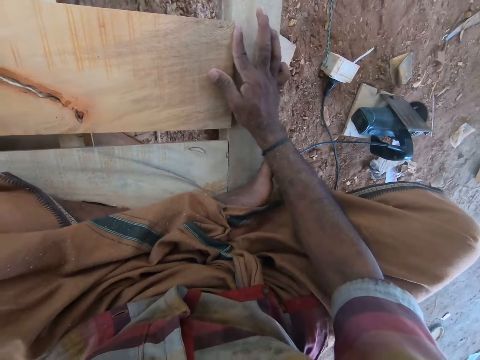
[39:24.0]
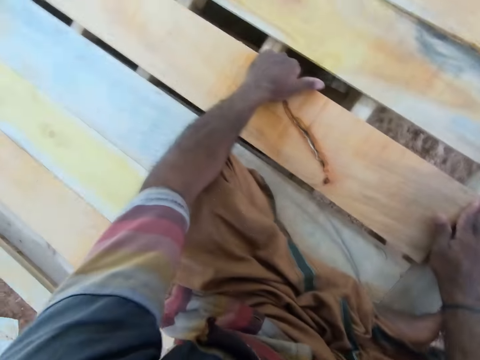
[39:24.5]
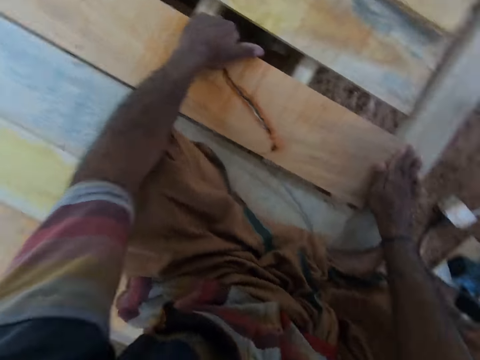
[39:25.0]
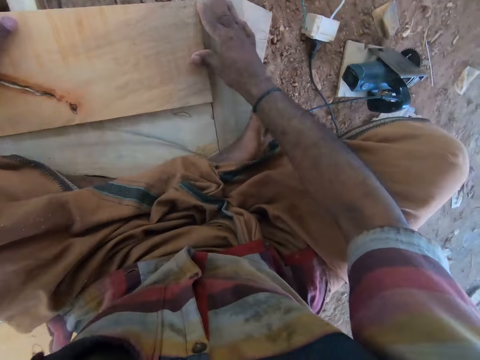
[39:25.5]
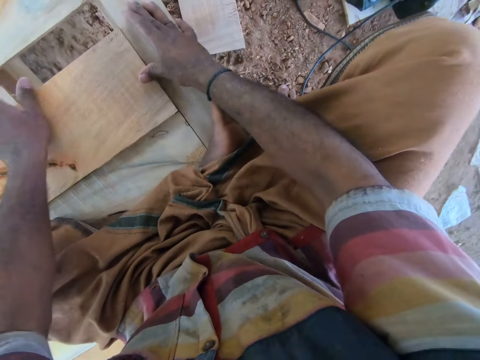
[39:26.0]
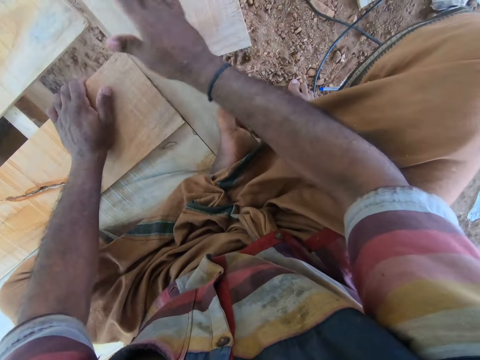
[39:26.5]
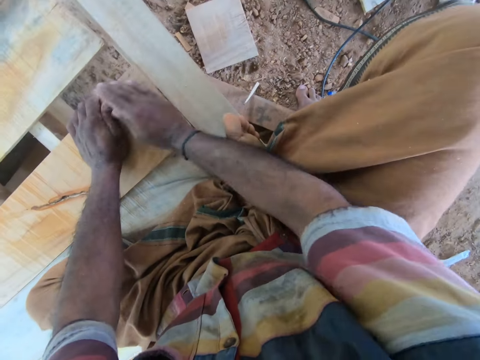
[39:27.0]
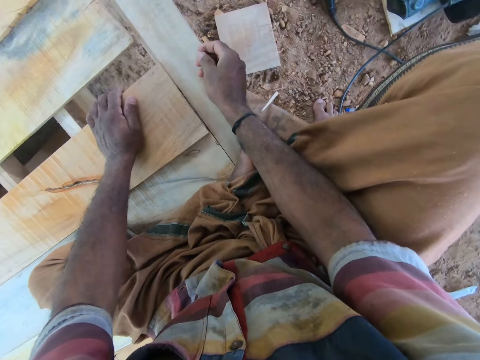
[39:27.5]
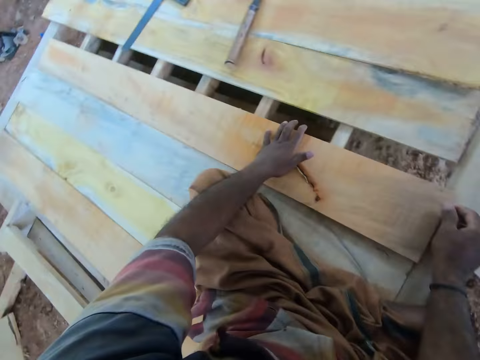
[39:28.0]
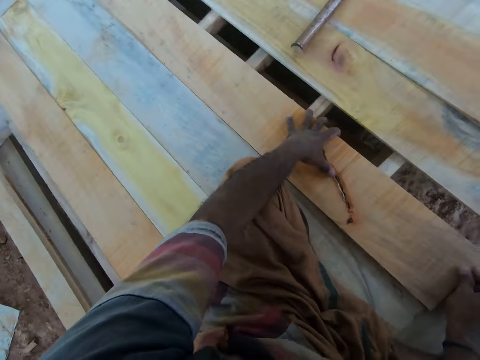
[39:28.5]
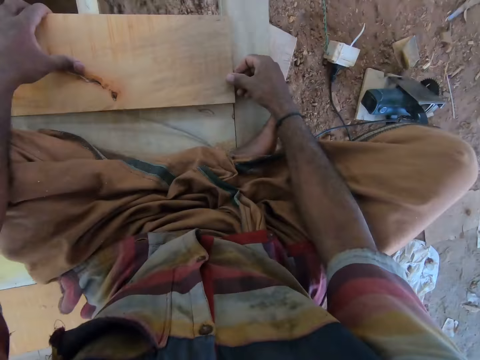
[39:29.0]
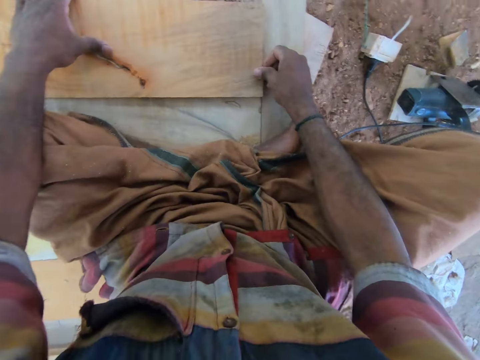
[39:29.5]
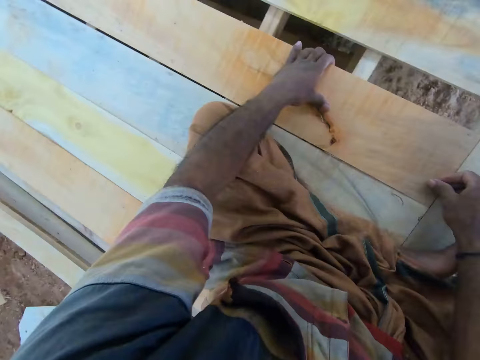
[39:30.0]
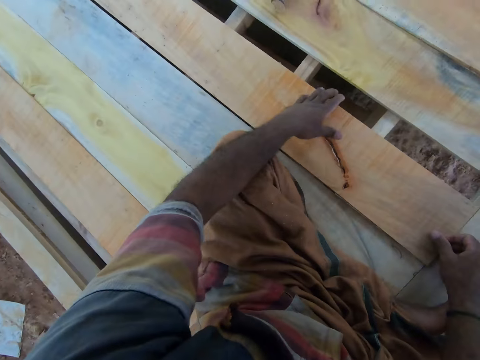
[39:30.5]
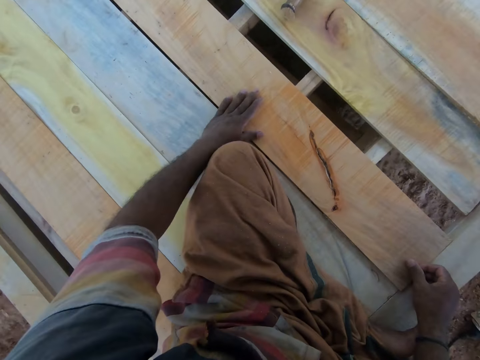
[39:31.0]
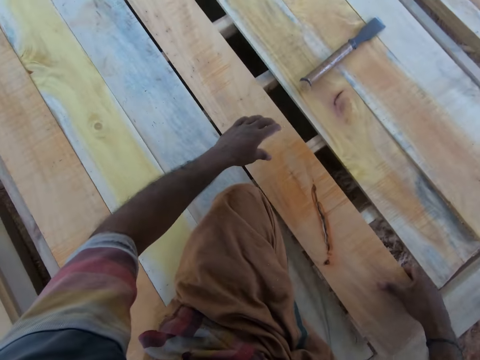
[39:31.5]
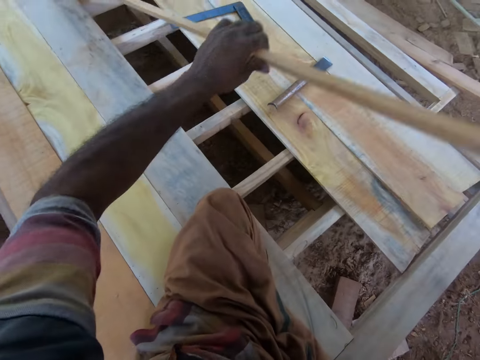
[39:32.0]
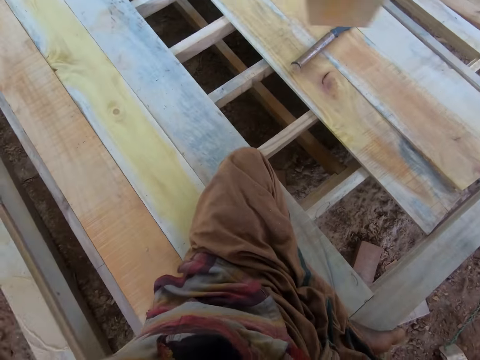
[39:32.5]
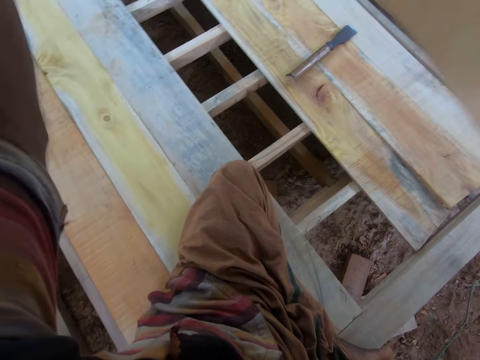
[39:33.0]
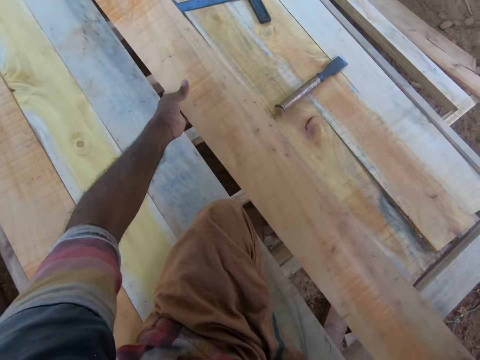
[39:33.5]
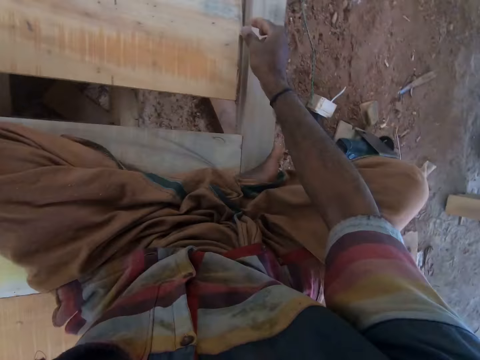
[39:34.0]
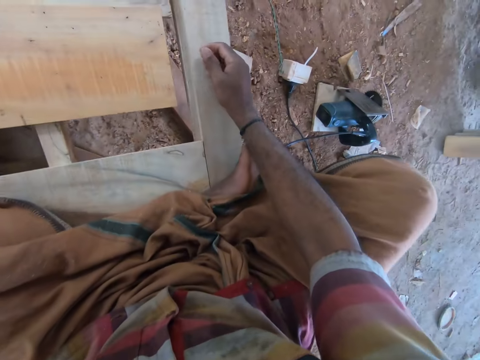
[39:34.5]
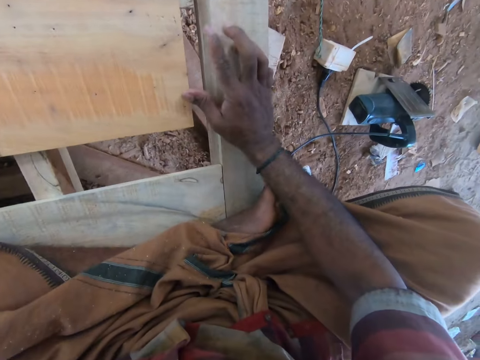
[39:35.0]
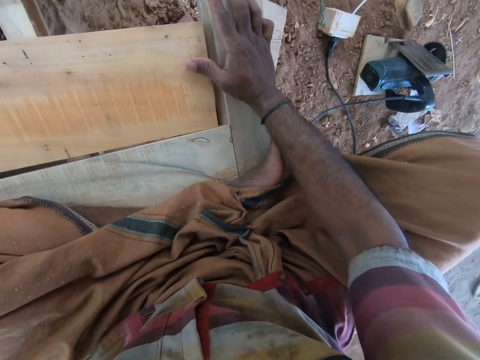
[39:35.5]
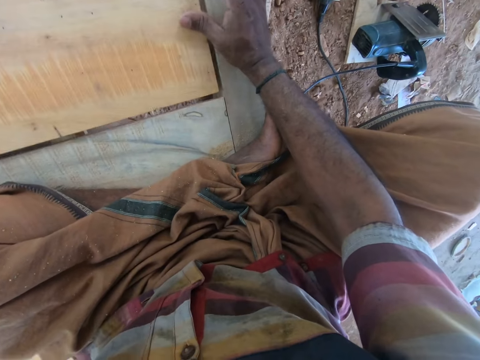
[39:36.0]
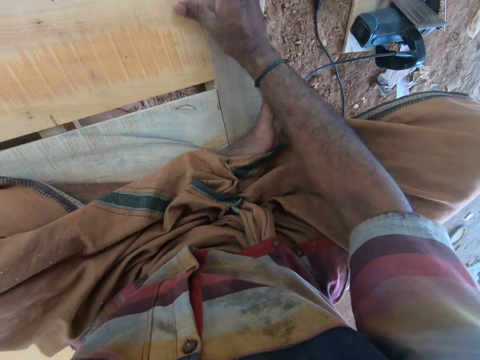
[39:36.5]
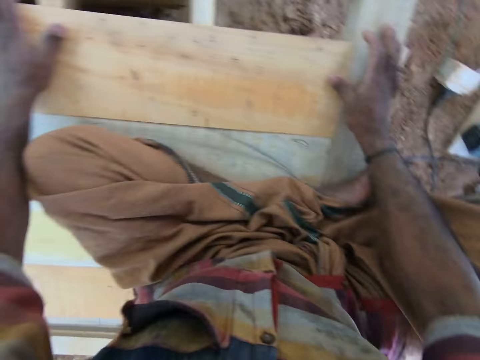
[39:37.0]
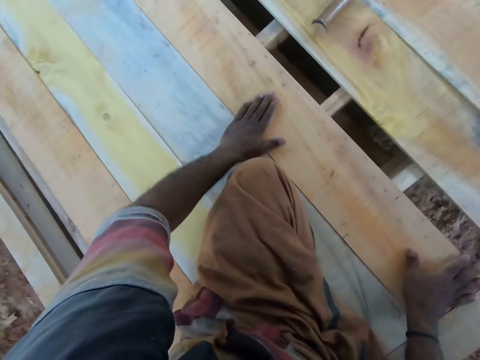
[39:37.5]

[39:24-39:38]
The camera wearer holds the wooden plank with his right hand. He fixes the wood. He holds the wooden plank with both hands. He hits the wooden plank into the incomplete desk with his right hand. He adjusts the wooden plank with both hands. He raises the wooden plank from the incomplete desk with his right hand. He turns the wooden plank with both hands. He places the wooden plank on the incomplete desk with both hands. He fixes the wood. He moves the wooden plank on the incomplete desk with his left hand. He adjusts the wooden plank with both hands.

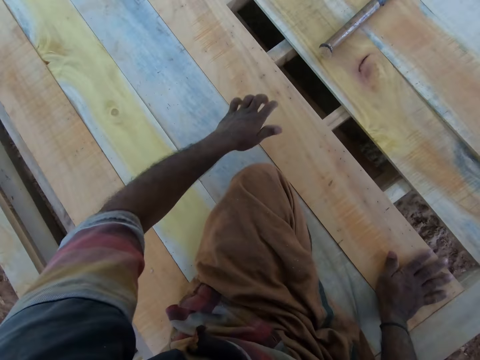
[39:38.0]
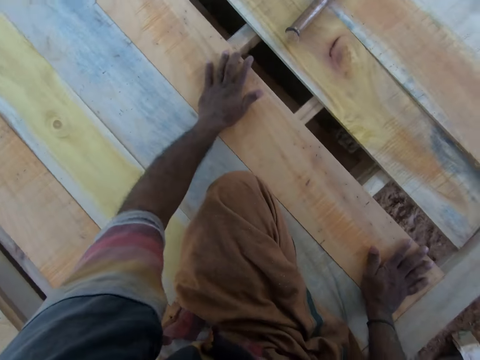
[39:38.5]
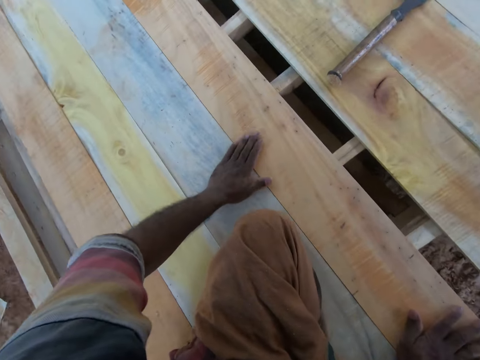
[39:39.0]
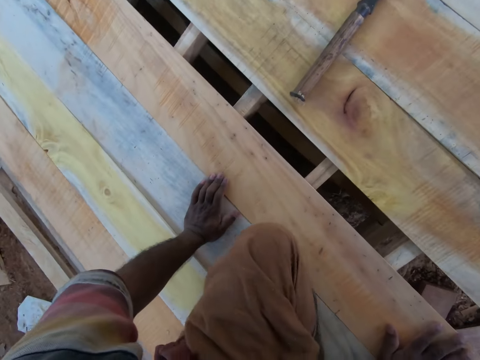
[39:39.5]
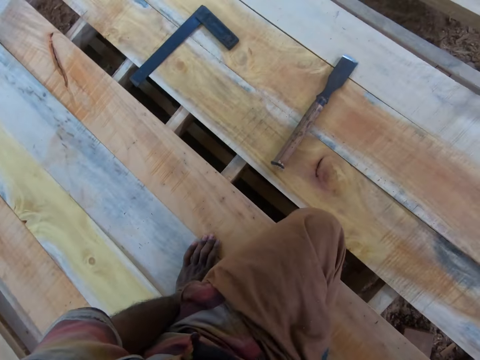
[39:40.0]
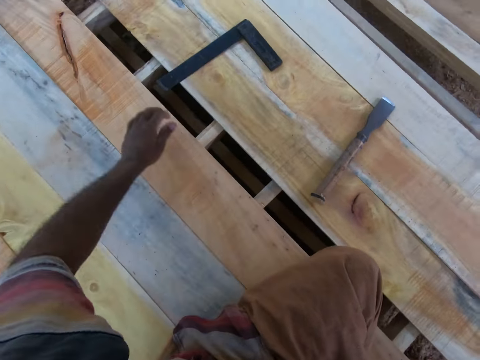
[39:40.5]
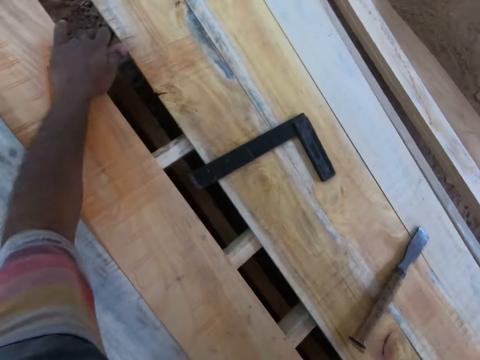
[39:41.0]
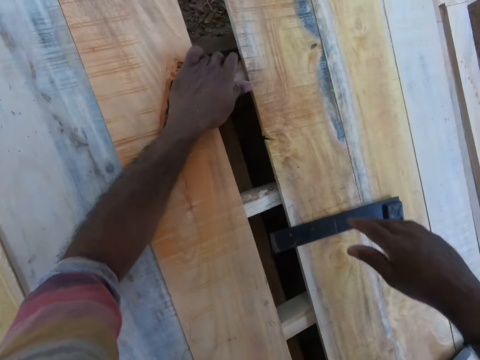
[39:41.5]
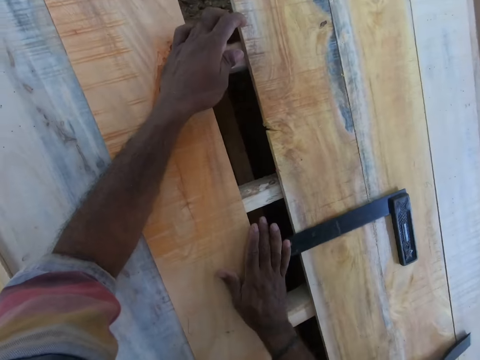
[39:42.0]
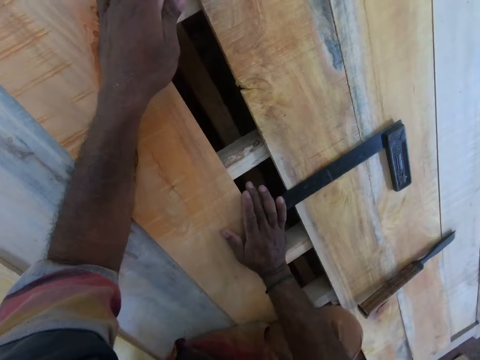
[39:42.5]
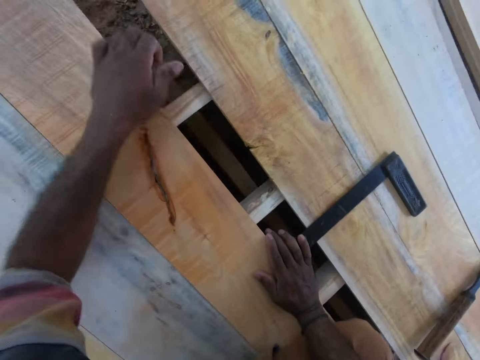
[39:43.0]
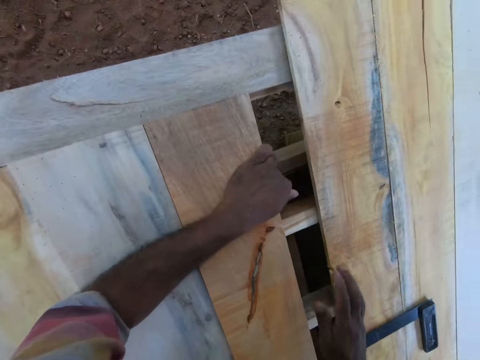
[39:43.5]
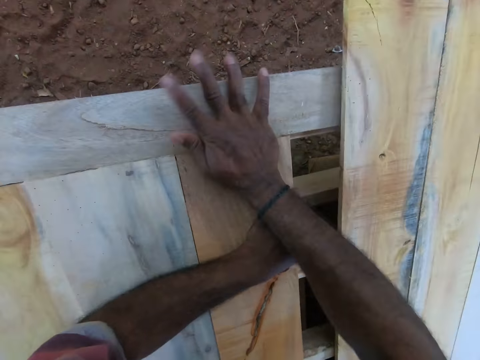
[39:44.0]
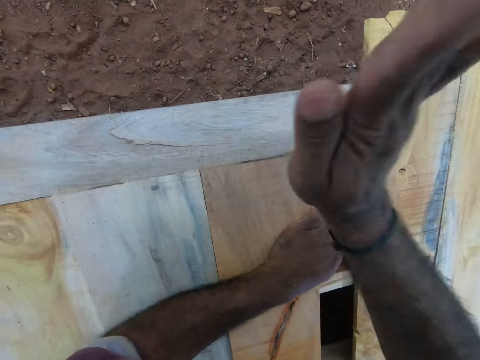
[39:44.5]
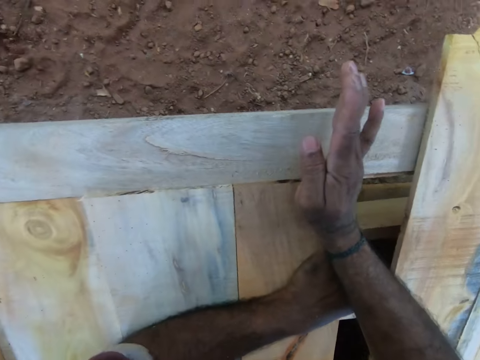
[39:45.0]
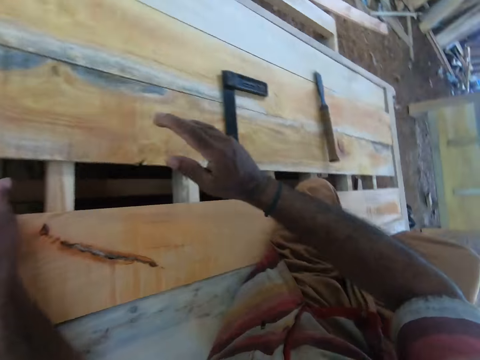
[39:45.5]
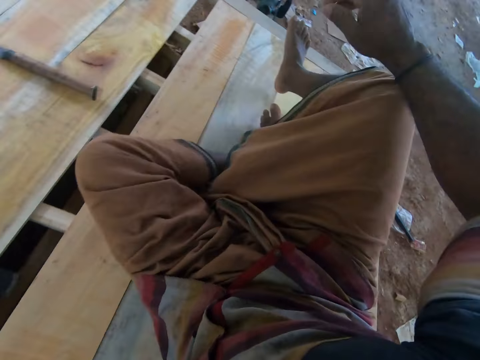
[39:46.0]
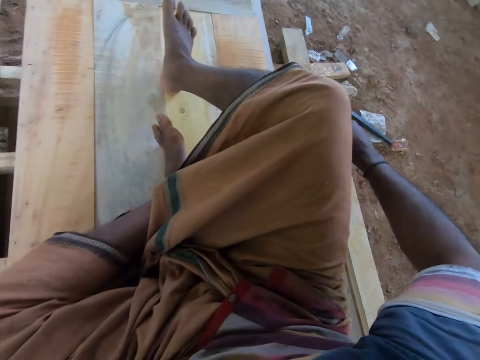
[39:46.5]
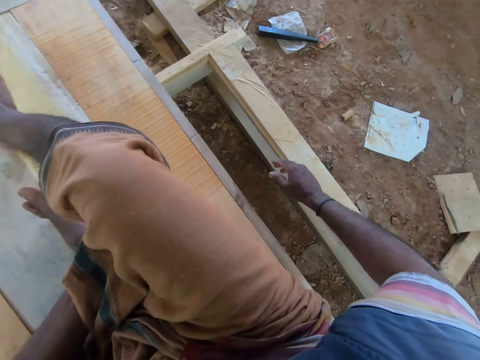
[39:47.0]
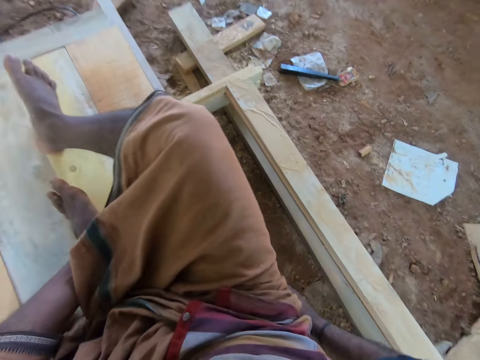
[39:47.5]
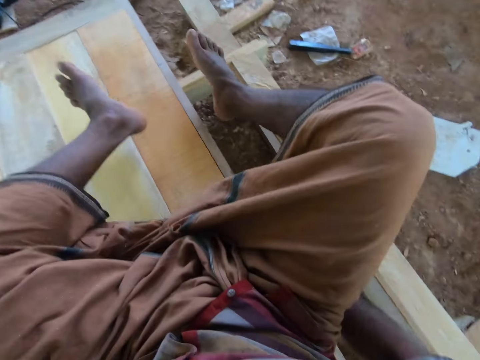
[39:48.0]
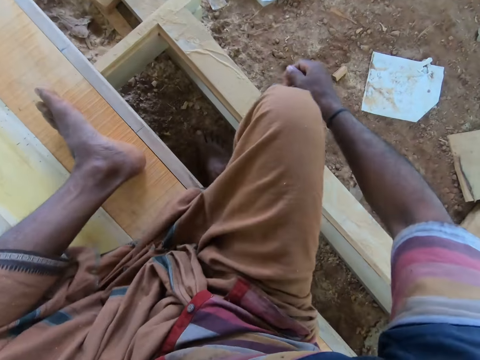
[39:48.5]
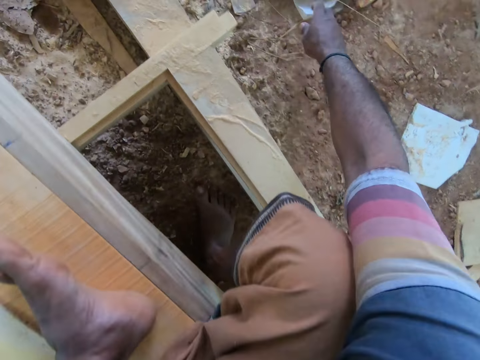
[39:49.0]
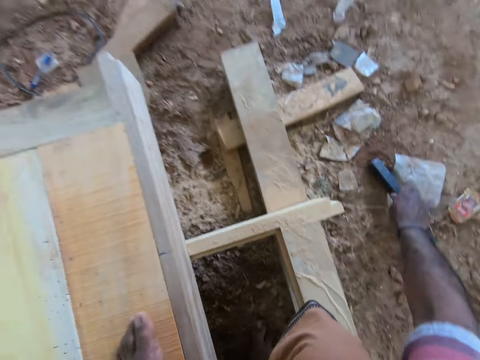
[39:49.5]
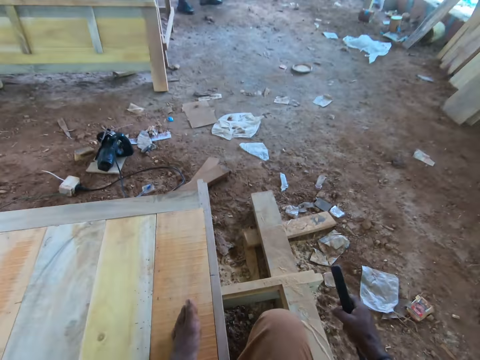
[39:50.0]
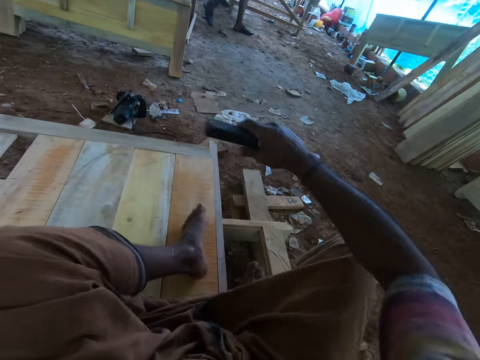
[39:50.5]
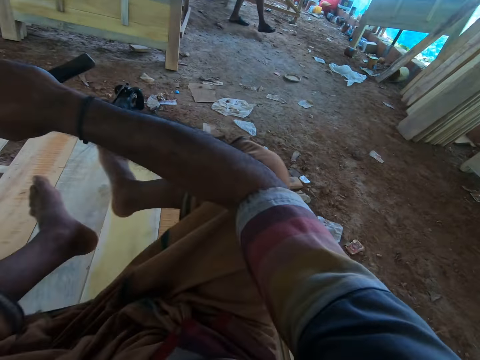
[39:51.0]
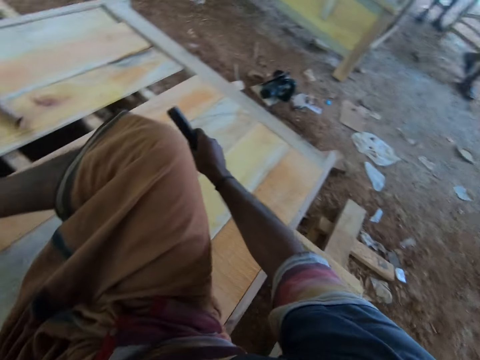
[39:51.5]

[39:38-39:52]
The camera wearer hits the wooden plank with his left hand. He hits the wooden plank with his left hand again. He hits the wooden plank with his right hand. He looks around. He picks up an iron bar or dead blow hammer from the ground with his right hand.
